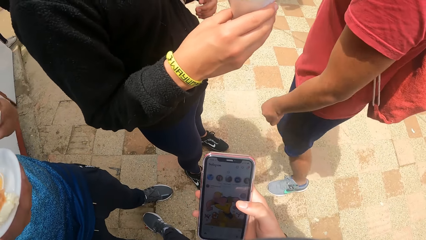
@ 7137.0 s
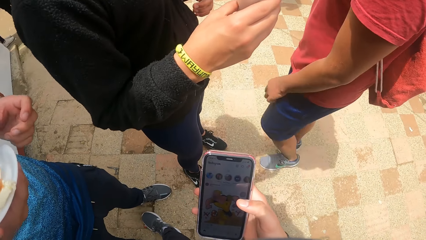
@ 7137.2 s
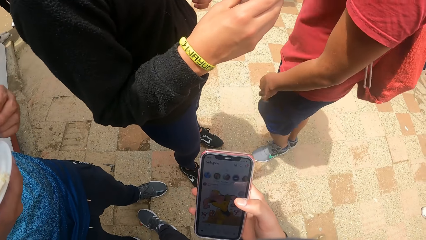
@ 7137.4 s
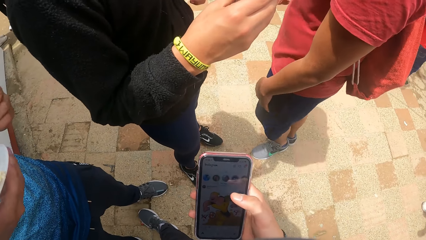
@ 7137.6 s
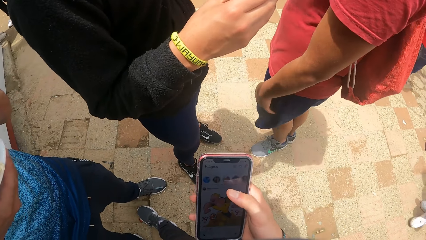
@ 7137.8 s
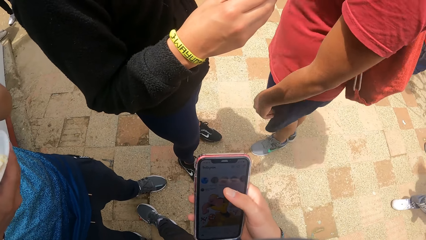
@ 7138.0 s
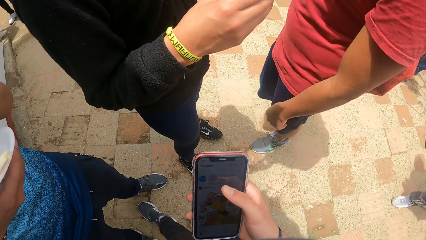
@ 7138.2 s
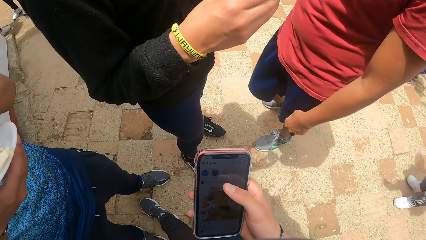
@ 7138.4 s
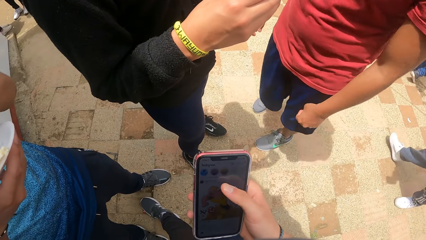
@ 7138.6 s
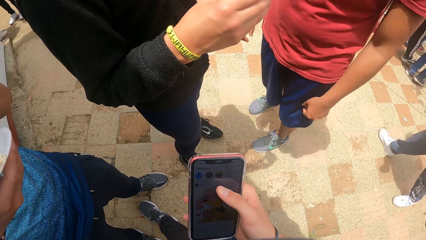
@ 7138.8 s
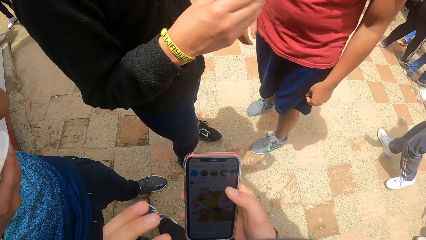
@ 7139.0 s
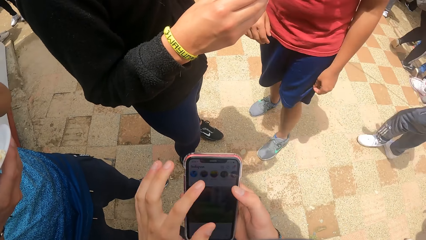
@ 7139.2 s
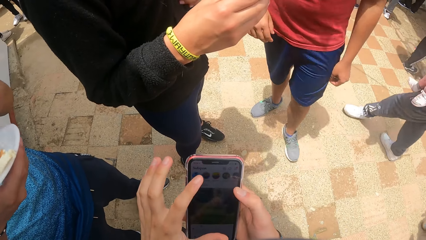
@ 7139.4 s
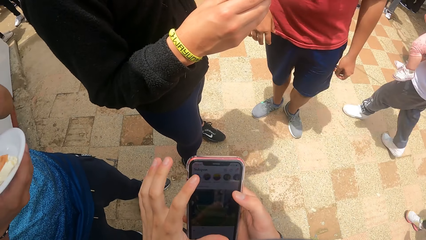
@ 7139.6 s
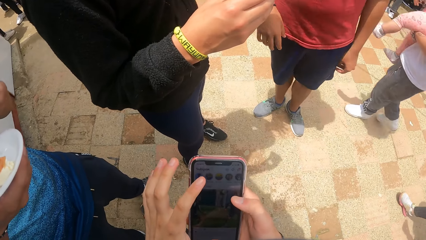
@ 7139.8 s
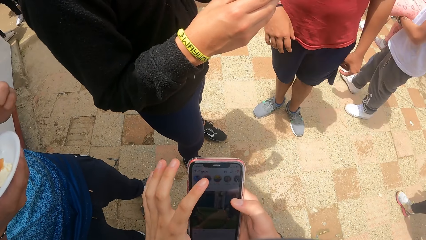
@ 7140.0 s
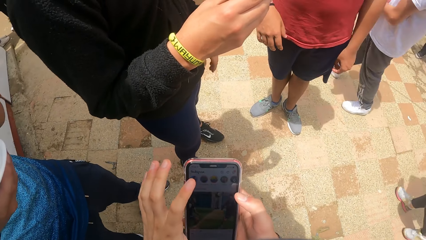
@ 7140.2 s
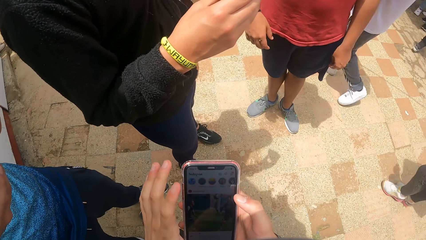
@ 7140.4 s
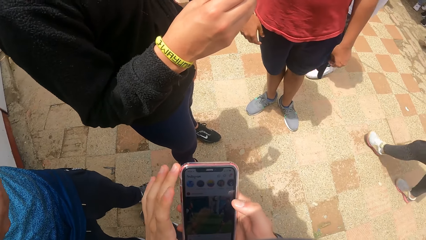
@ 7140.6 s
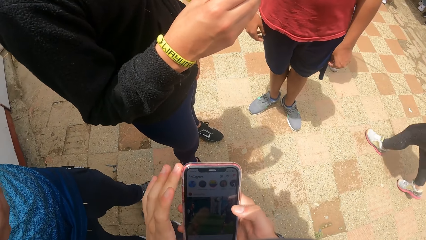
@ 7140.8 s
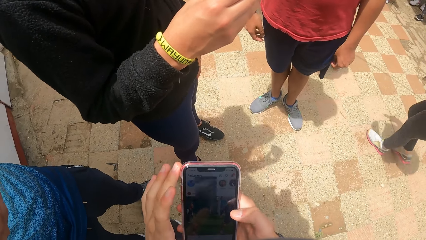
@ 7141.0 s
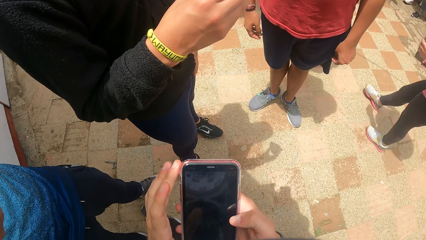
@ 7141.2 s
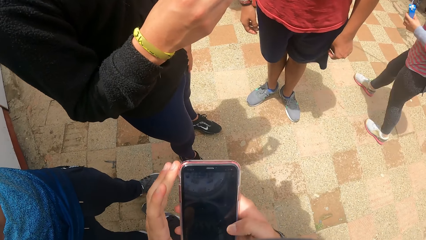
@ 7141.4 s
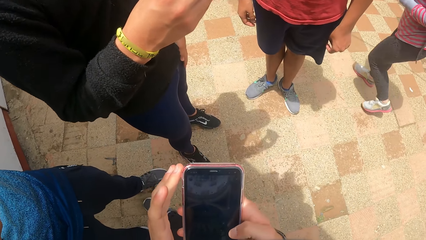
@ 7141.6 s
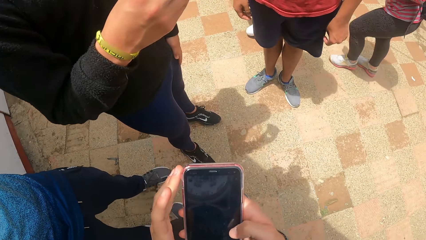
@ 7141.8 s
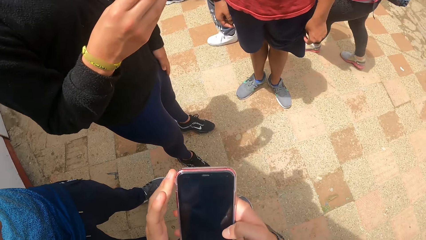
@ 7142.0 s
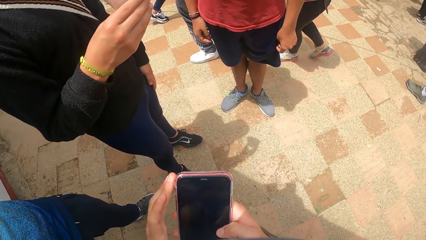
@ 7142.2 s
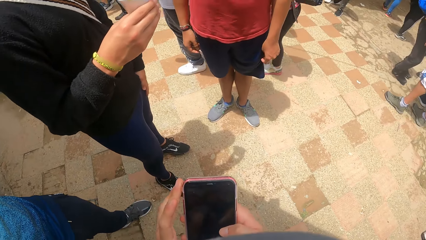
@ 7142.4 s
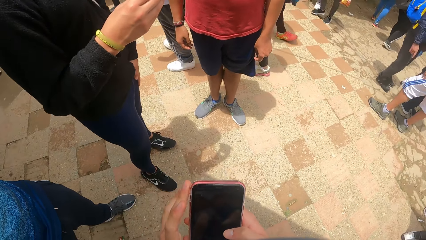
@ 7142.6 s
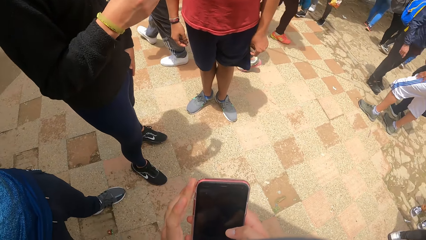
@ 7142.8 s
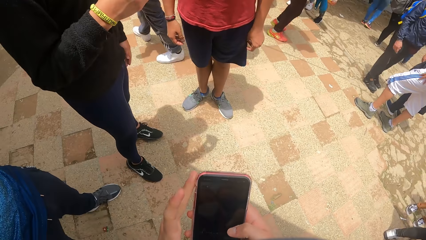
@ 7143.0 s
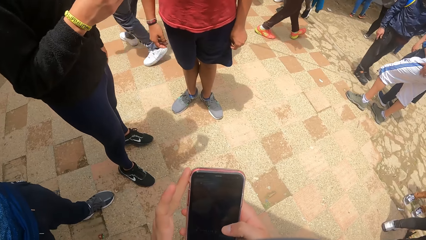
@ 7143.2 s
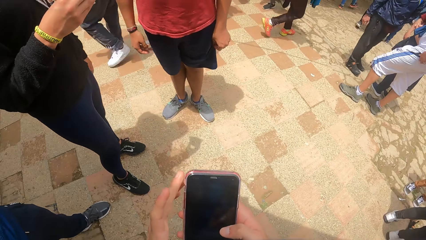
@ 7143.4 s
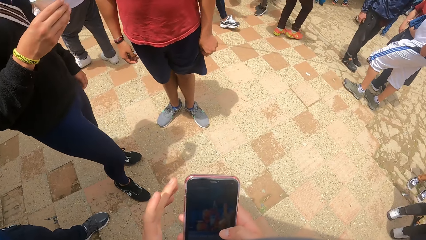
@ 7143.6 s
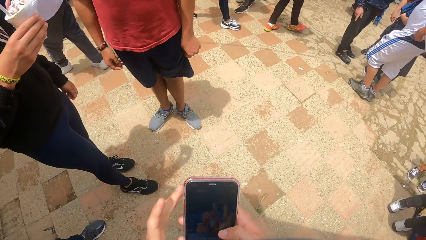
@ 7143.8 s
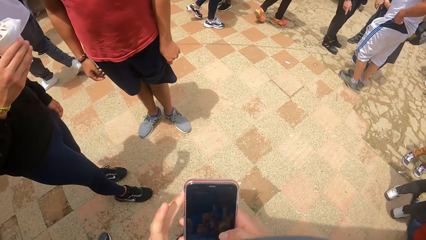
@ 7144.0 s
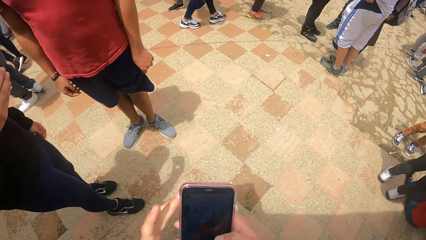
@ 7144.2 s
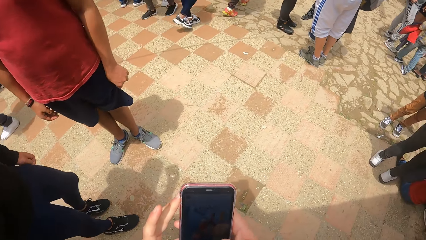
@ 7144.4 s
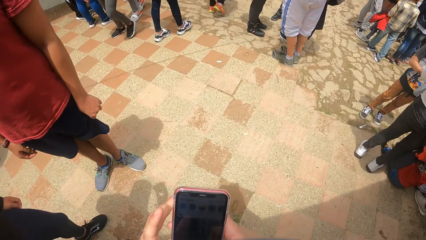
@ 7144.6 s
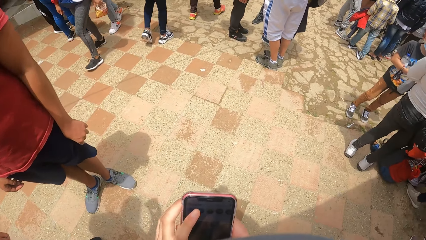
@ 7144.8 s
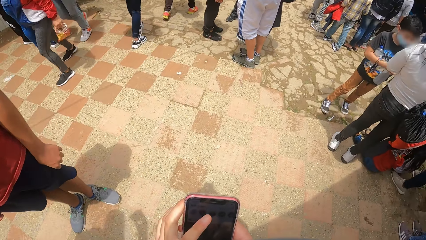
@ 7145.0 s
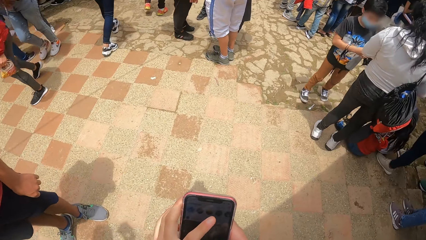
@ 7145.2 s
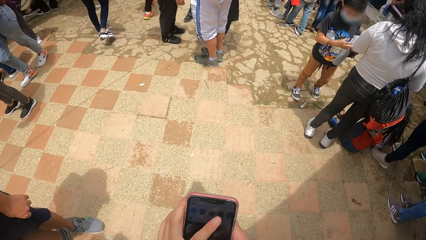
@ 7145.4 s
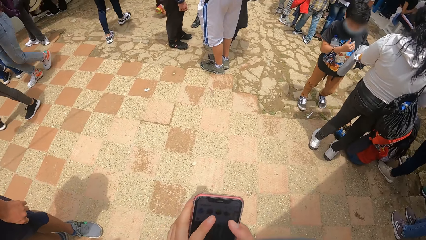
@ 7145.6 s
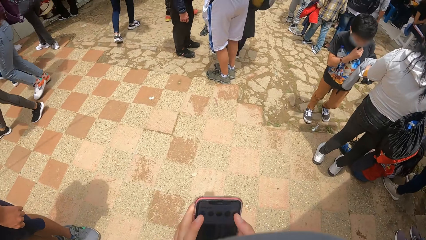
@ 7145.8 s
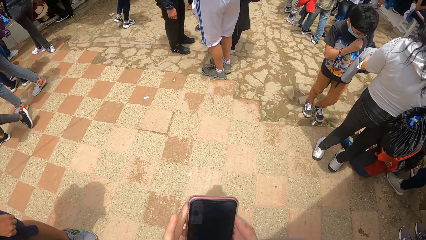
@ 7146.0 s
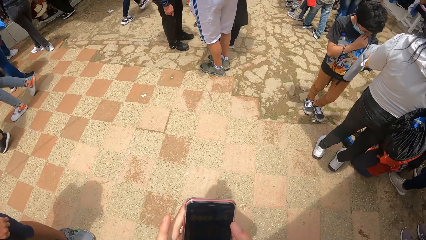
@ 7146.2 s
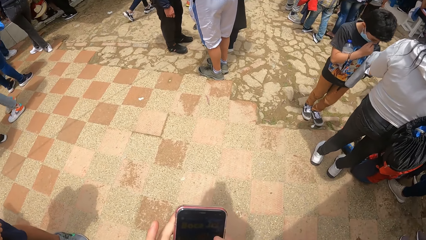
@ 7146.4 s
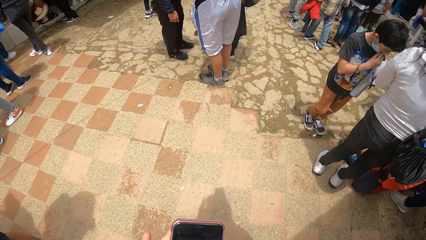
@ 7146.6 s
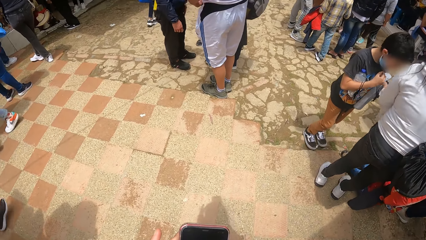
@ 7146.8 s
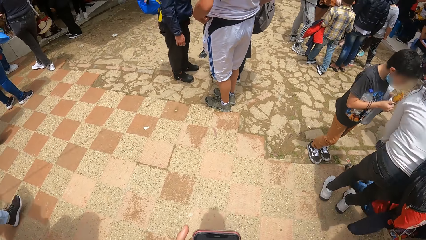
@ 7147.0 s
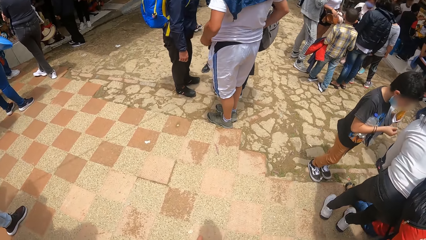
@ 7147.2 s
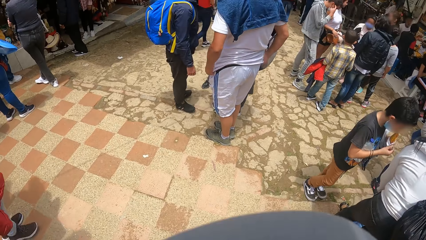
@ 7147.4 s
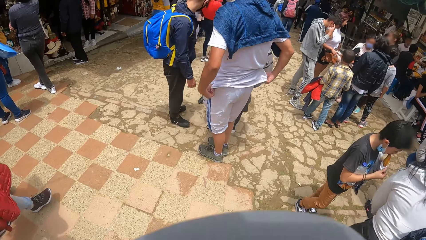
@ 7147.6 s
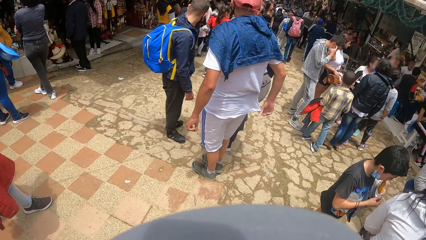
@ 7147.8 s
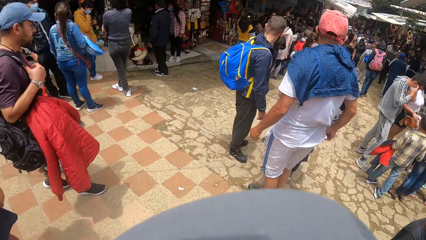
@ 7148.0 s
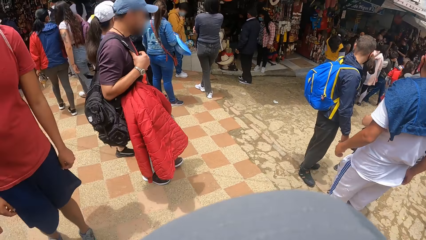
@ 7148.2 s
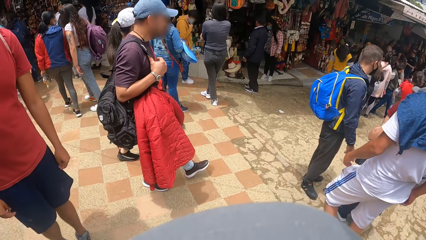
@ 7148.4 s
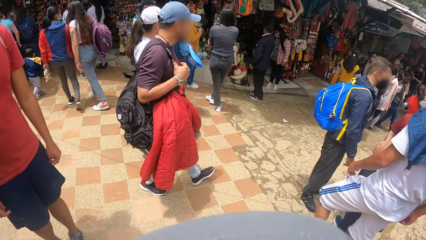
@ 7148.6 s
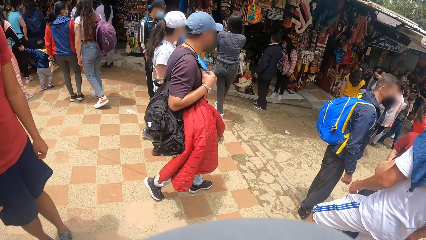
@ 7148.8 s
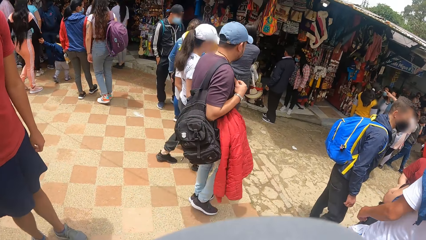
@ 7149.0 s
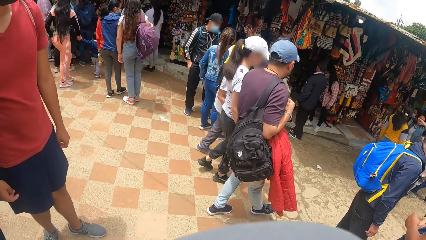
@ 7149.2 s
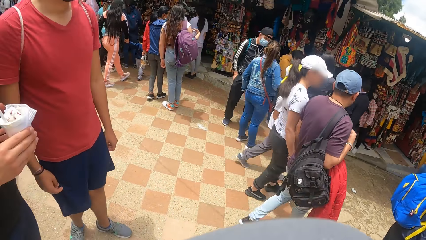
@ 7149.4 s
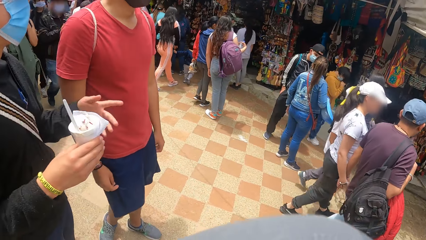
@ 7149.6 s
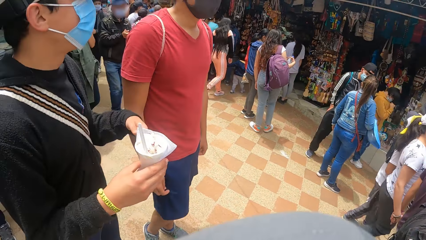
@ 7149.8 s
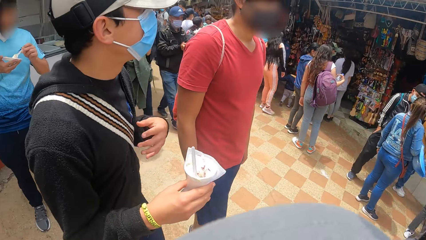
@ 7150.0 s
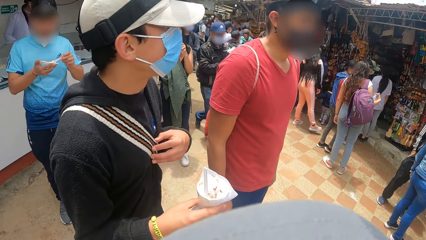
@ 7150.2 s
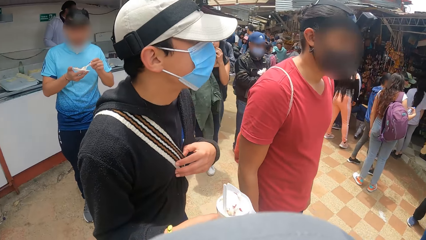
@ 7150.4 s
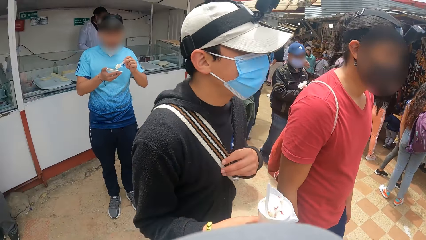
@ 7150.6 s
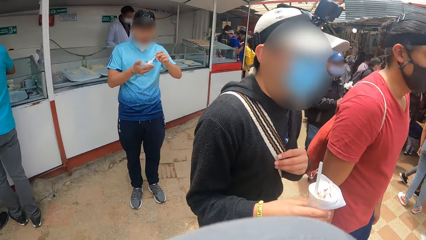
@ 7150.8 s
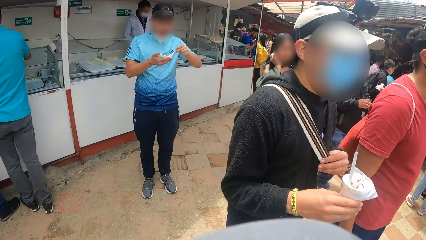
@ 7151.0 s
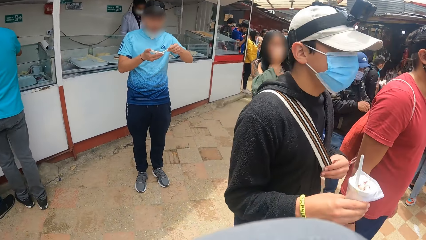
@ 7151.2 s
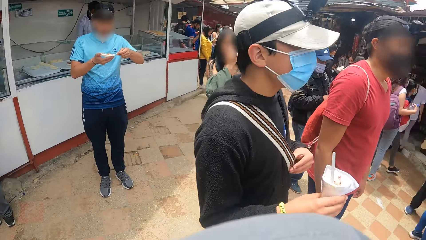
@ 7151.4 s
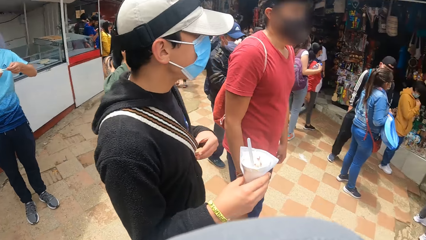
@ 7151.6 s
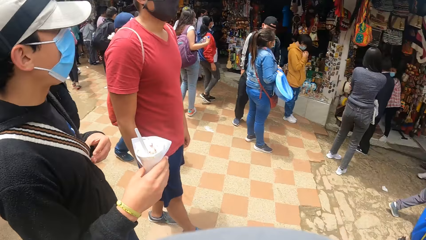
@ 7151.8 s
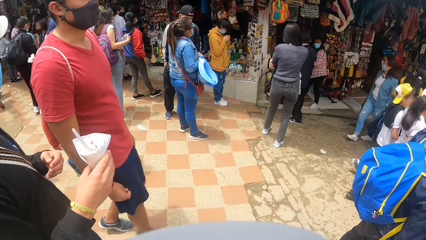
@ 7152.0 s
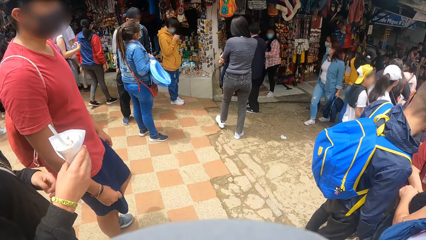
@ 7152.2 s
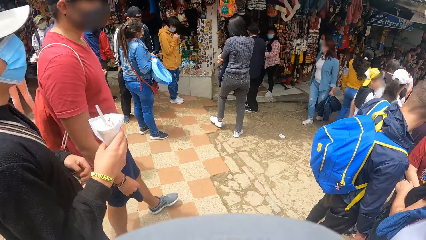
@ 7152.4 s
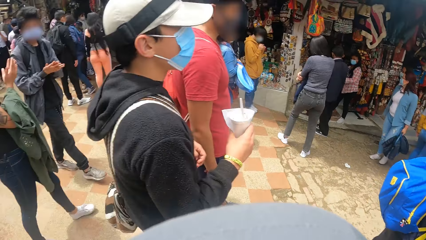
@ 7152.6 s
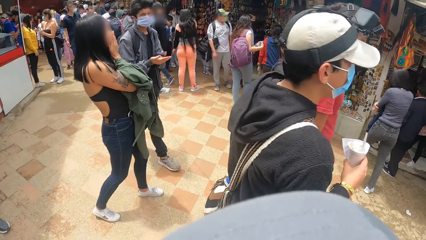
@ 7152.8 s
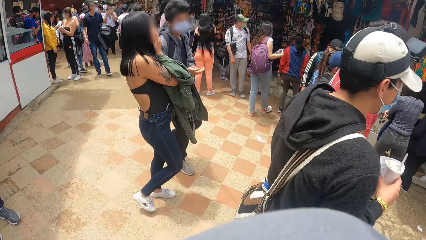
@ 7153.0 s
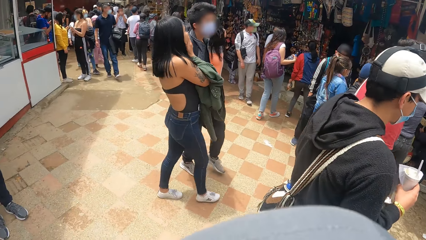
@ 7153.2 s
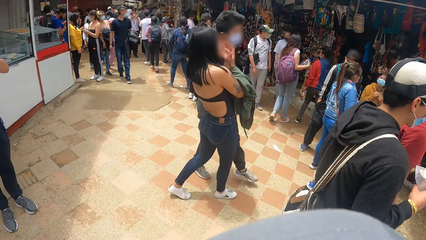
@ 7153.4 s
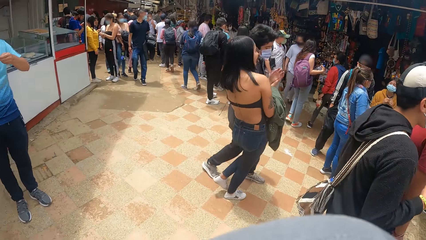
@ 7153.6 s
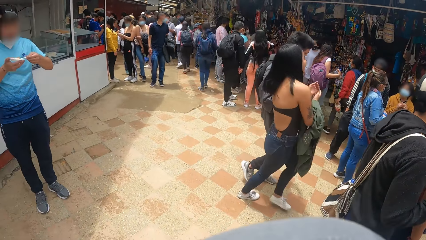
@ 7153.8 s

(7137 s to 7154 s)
The camera wearer operates the phone with both hands. A man gesticulates with his left hand and holds the bag with his left hand.
